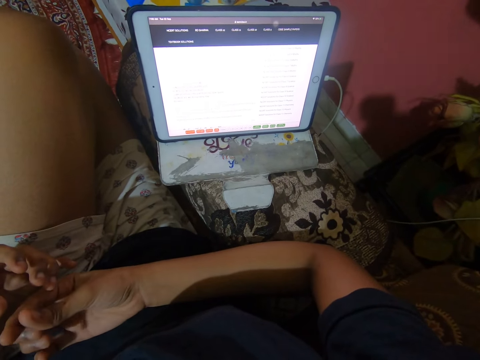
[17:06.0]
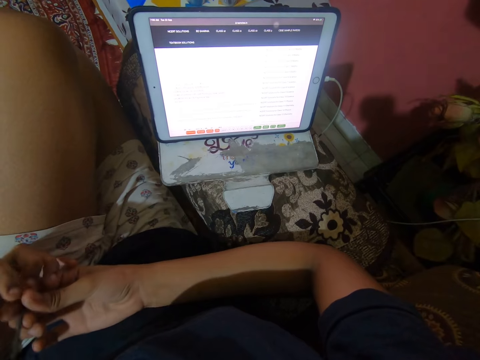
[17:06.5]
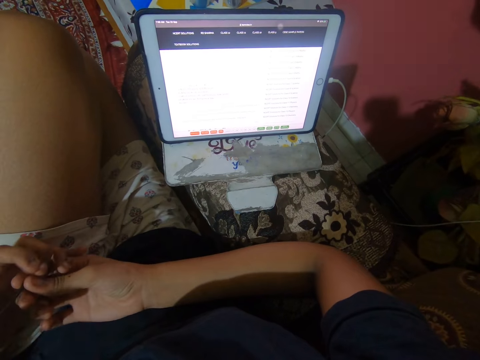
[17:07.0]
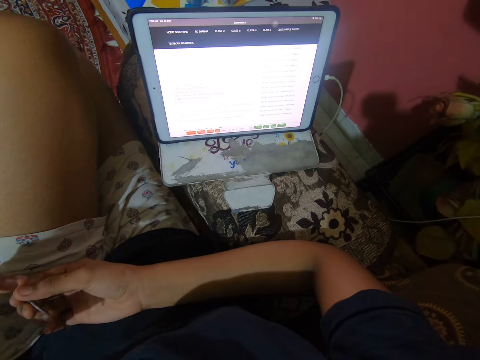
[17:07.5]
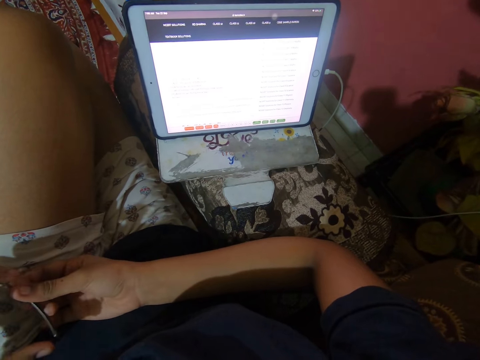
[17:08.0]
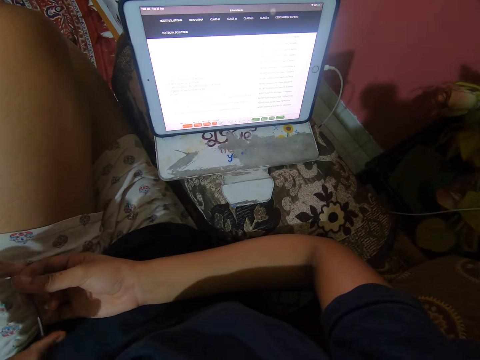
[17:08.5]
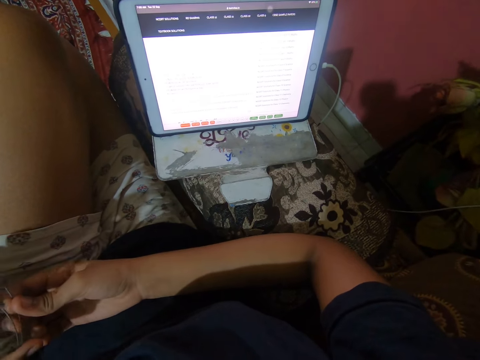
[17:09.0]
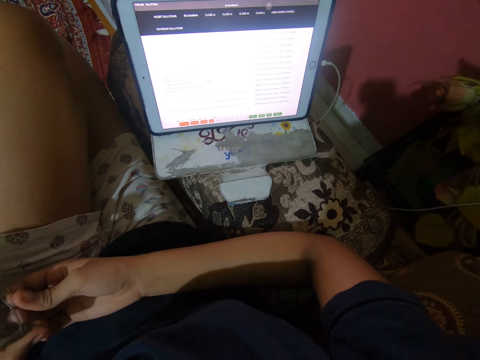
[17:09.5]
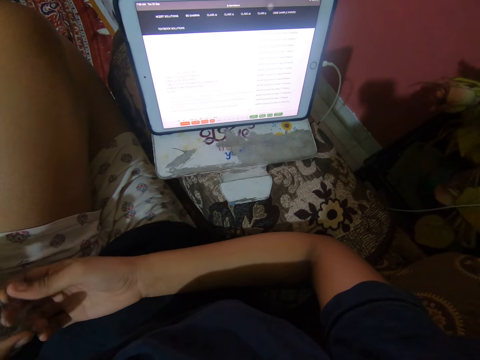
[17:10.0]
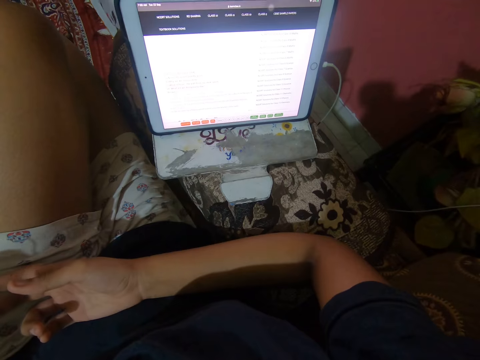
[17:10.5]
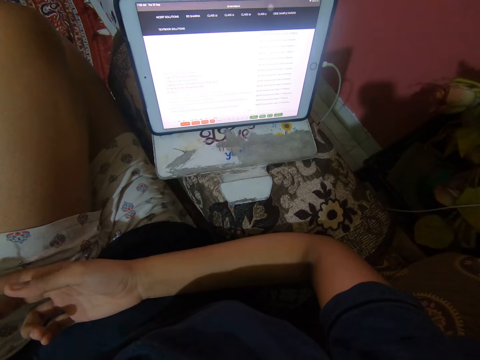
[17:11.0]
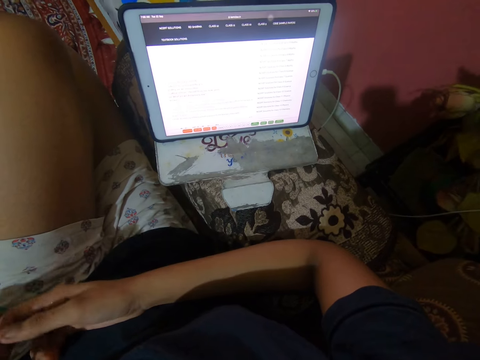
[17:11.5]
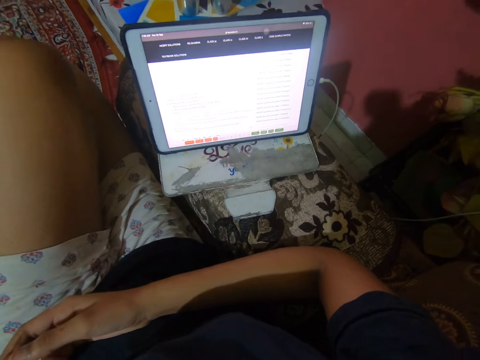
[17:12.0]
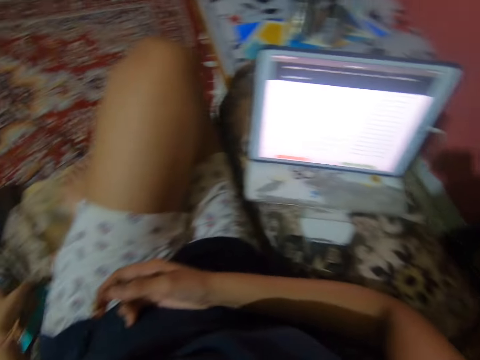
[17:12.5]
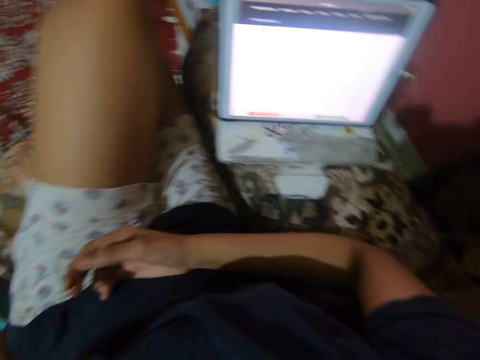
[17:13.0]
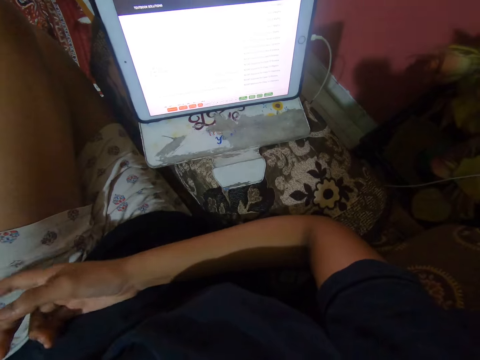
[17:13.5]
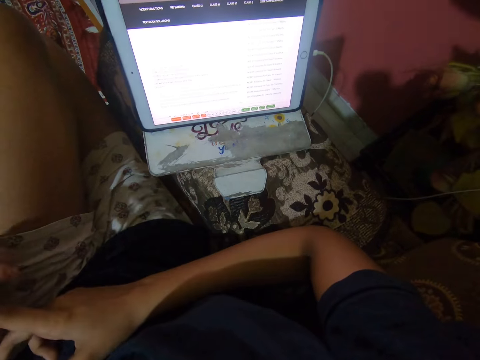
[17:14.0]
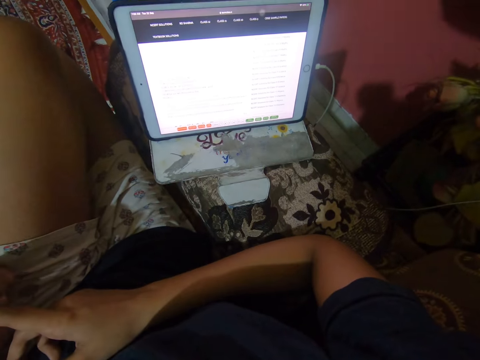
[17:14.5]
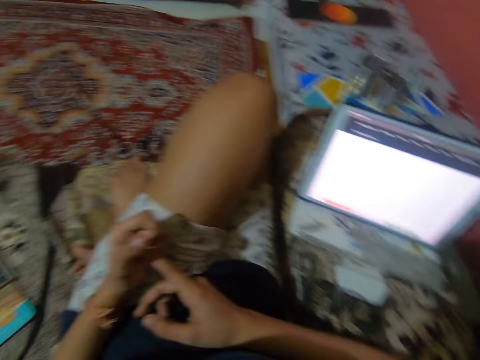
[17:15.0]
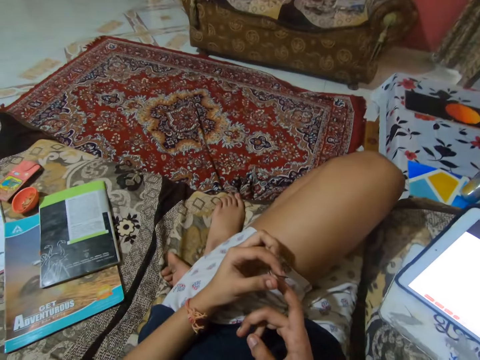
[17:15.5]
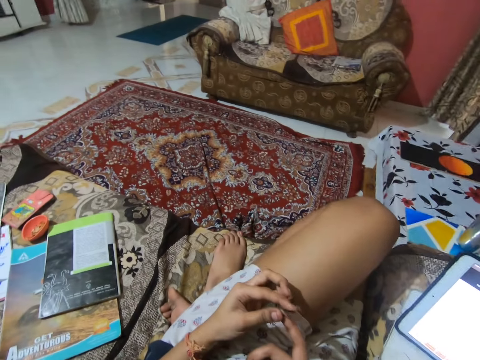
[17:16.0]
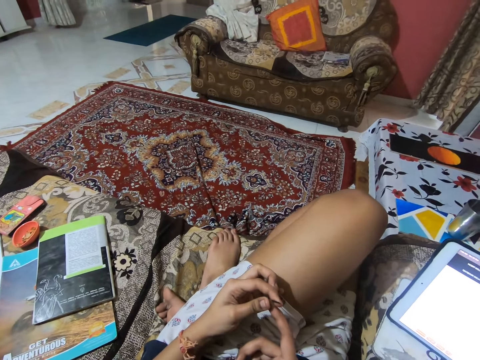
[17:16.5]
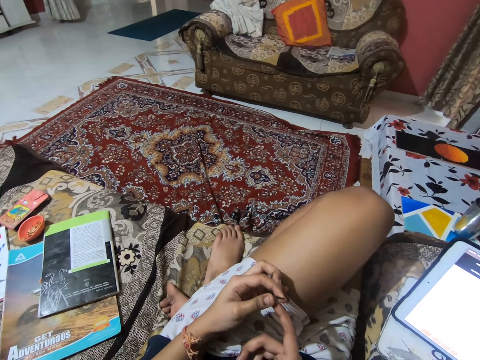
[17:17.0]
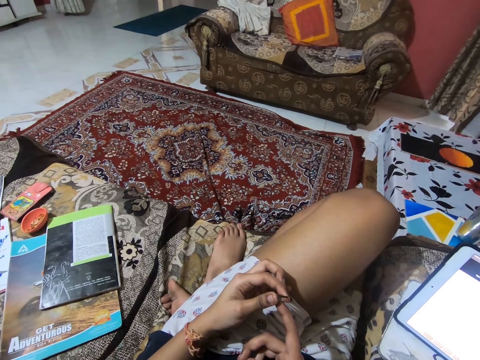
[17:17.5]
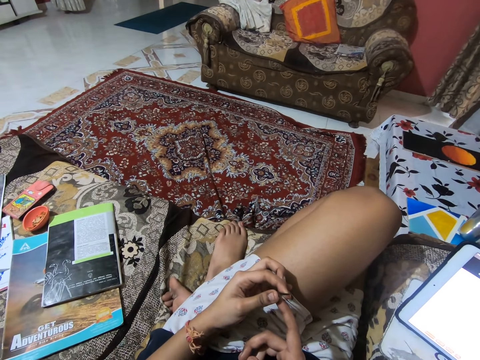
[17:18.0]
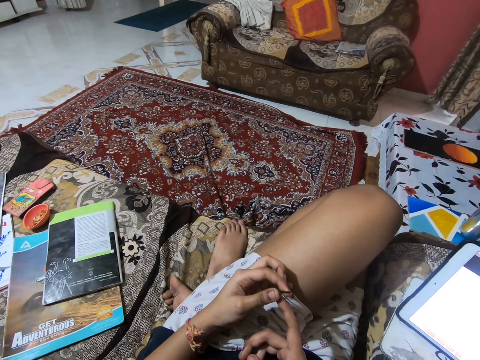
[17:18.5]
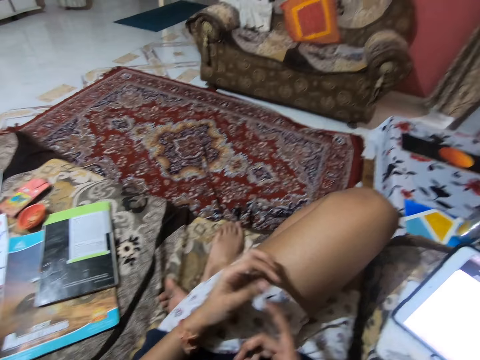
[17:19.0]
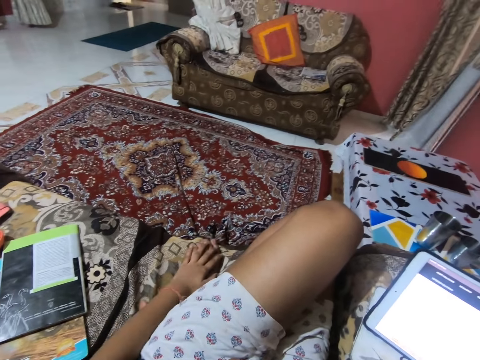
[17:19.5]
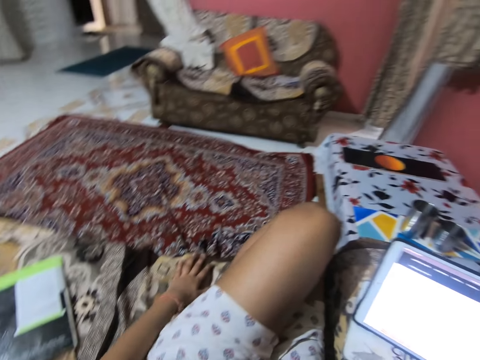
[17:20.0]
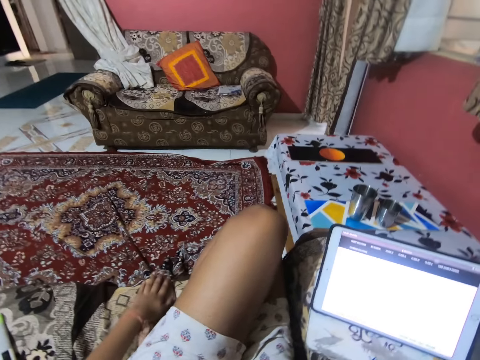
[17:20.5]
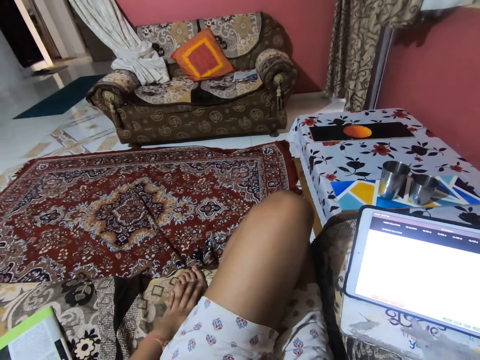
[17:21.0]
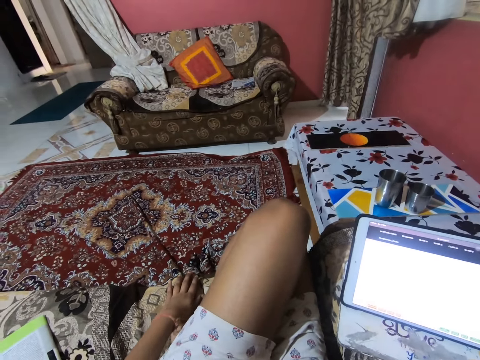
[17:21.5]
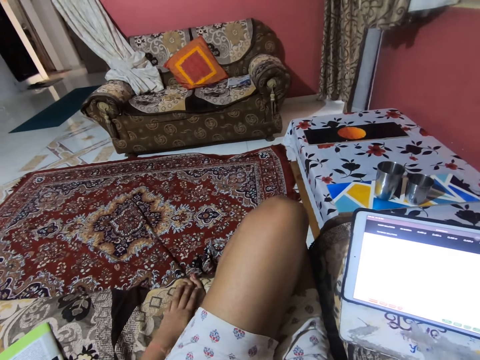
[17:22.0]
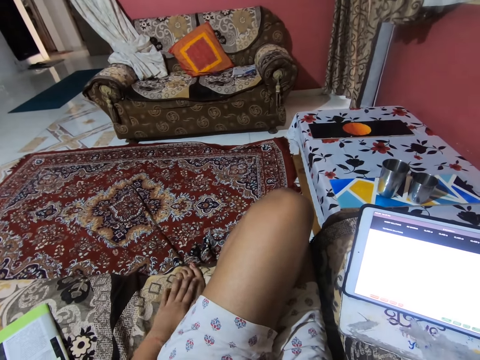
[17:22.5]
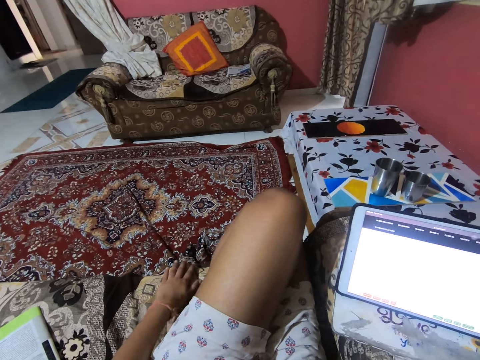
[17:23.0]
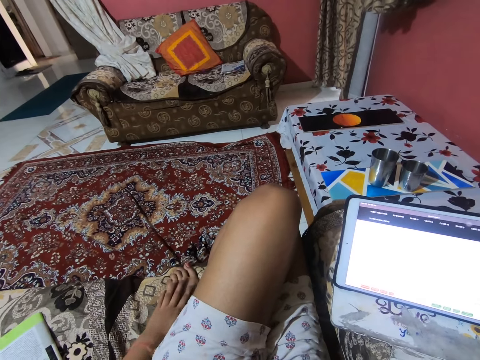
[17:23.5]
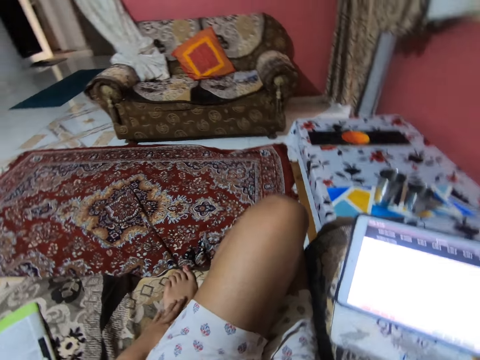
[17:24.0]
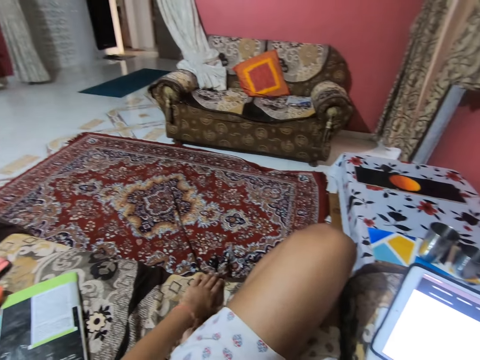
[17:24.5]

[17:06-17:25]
The camera wearer plays with a rope in hands. She looks up. She rubs her feet with her left hand. She touches the foot.

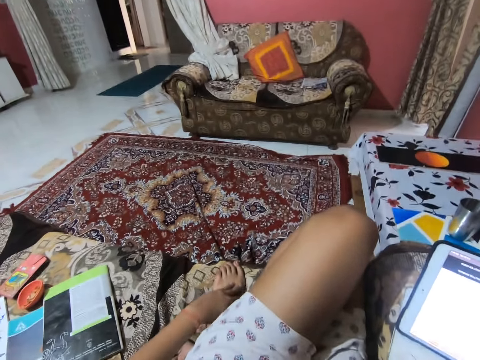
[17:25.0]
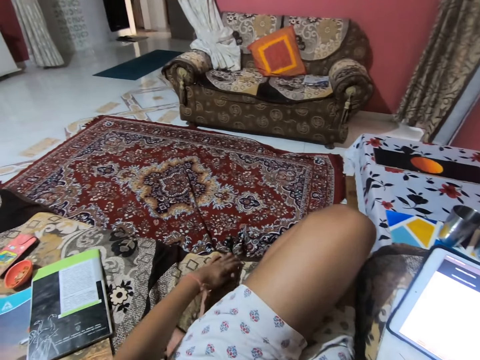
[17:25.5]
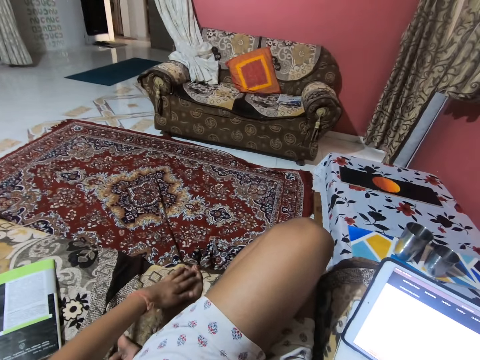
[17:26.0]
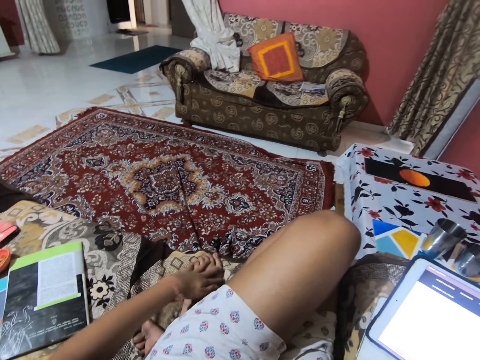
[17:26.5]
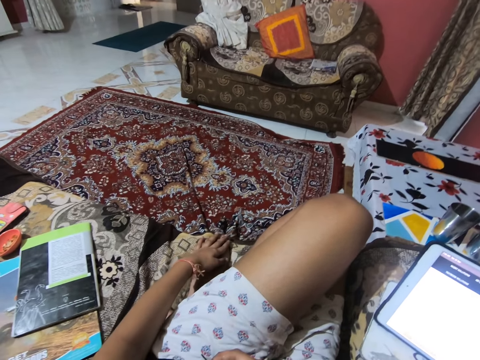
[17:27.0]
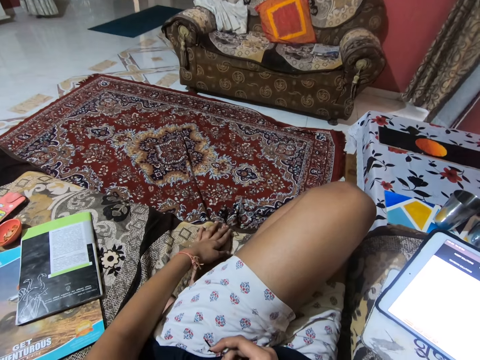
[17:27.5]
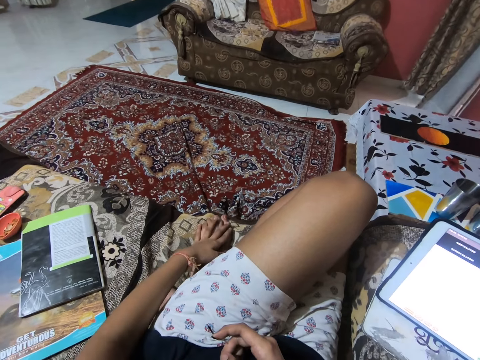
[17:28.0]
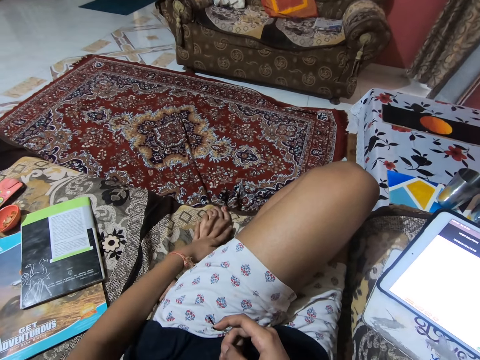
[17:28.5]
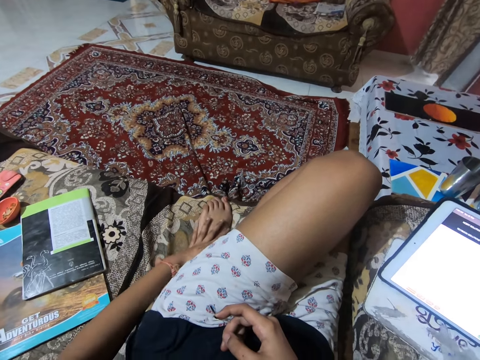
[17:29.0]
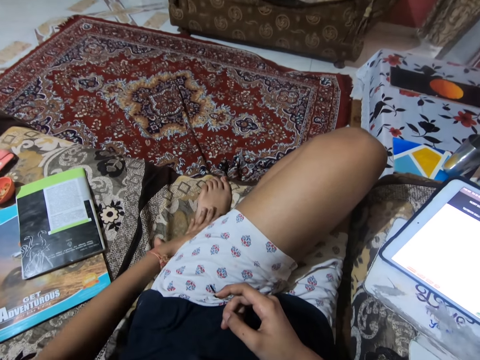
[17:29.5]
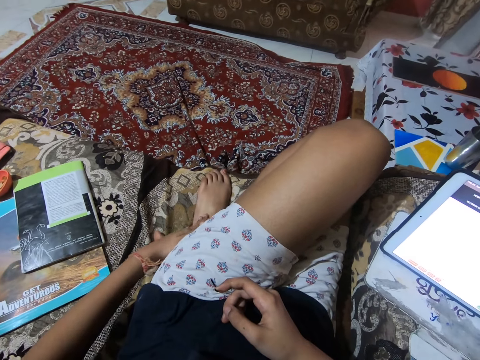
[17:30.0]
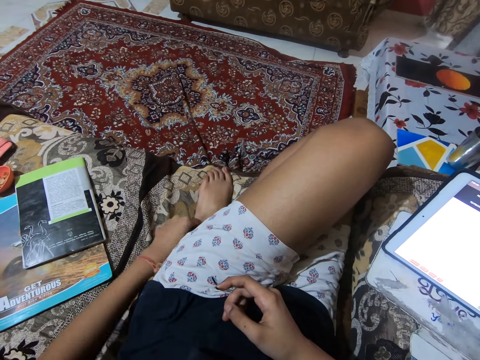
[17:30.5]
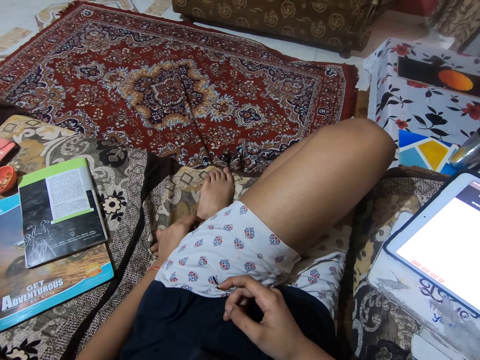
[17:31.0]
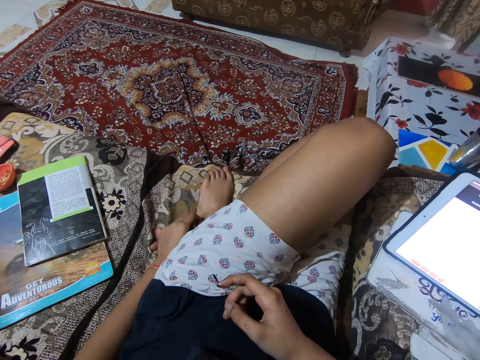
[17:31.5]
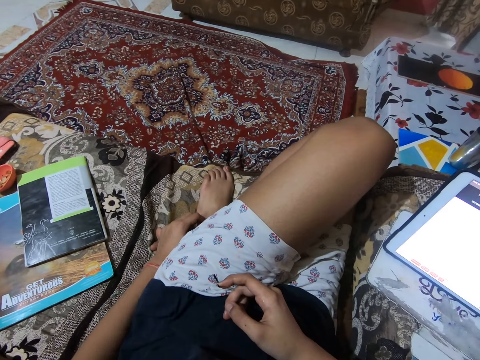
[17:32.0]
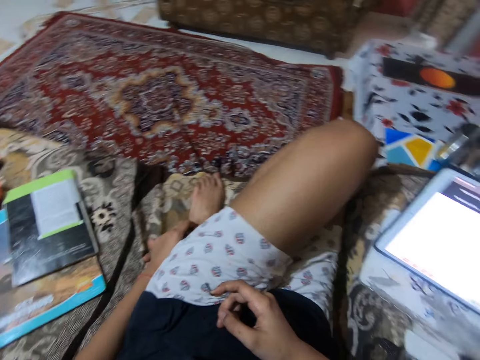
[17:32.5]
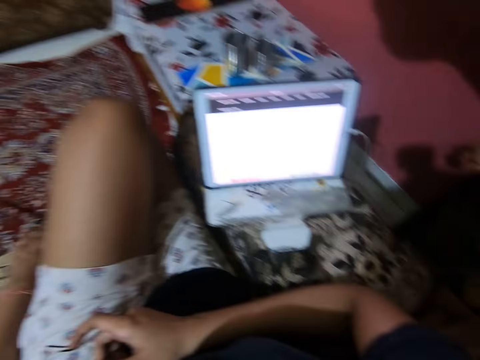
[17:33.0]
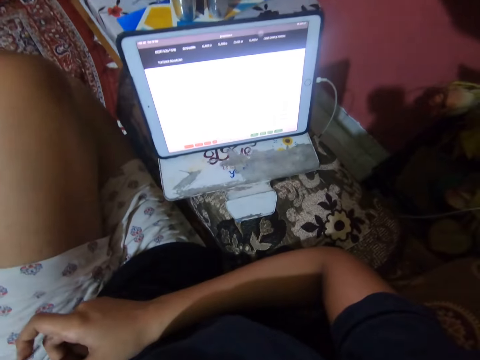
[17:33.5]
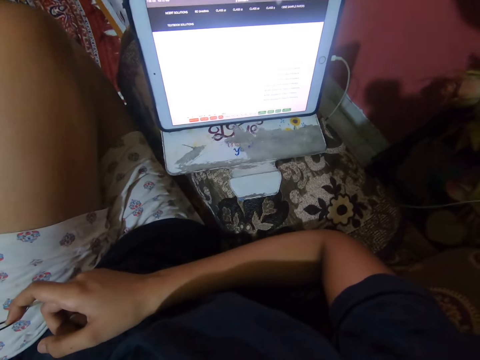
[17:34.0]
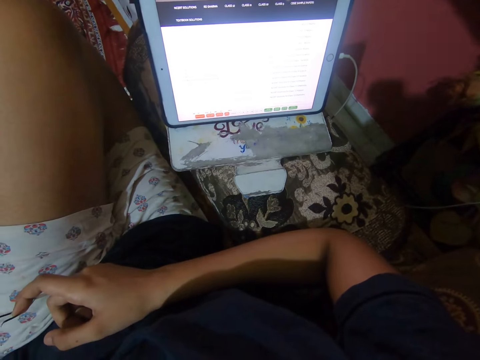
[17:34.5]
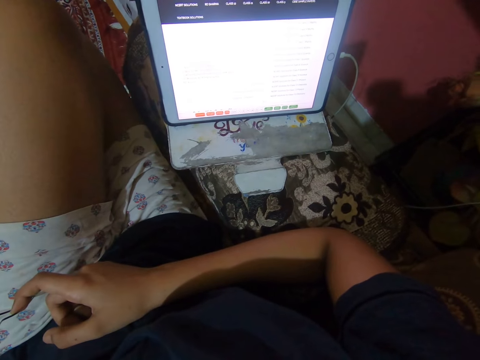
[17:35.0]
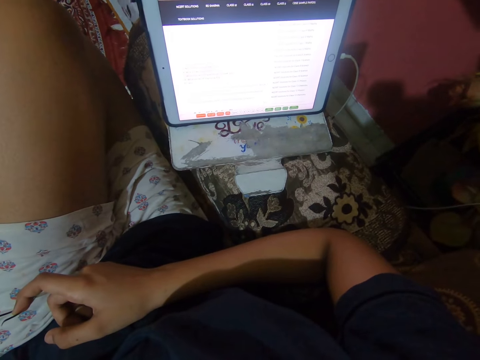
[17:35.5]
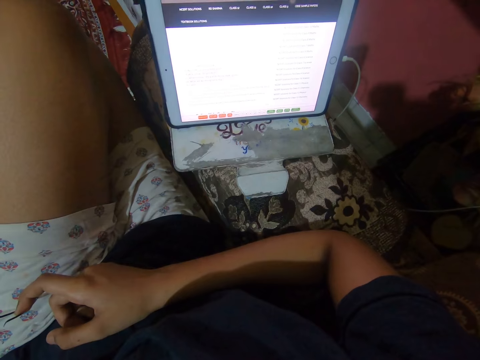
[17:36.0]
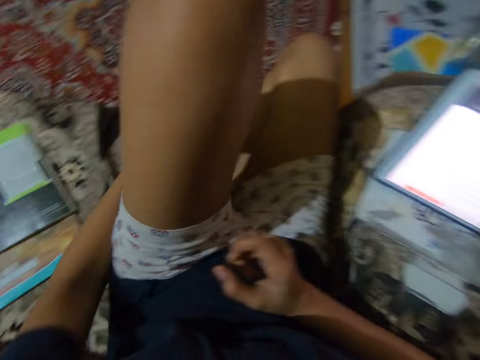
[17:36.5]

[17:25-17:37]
The camera wearer looks at the iPad screen.
